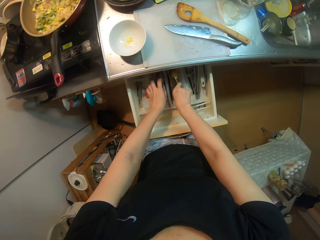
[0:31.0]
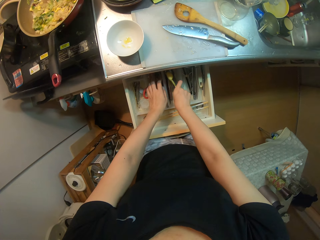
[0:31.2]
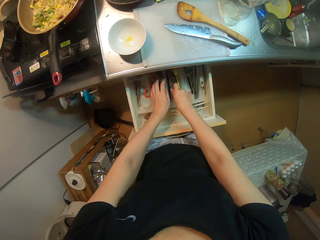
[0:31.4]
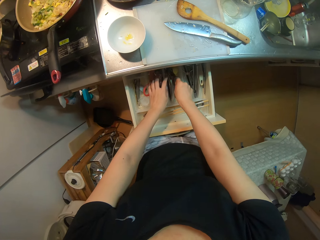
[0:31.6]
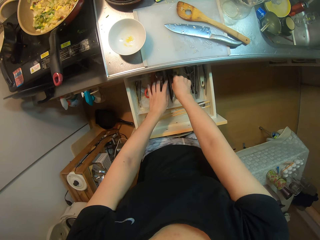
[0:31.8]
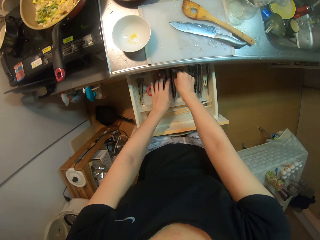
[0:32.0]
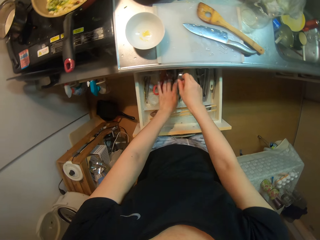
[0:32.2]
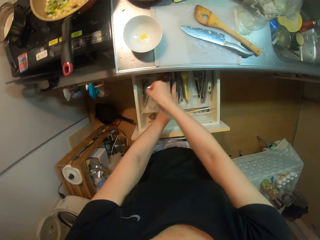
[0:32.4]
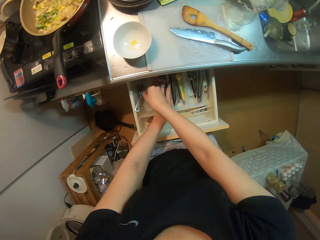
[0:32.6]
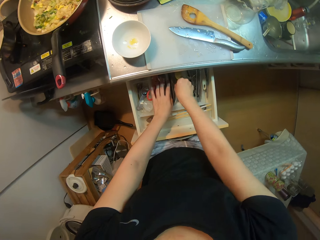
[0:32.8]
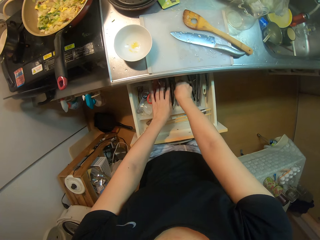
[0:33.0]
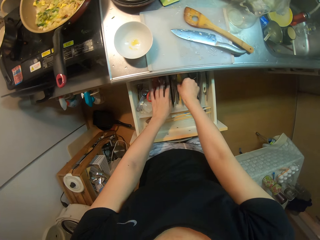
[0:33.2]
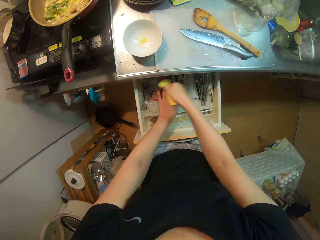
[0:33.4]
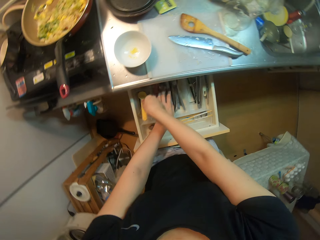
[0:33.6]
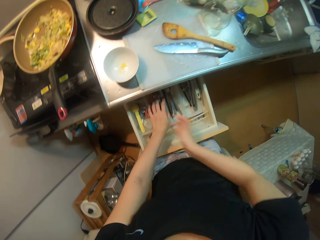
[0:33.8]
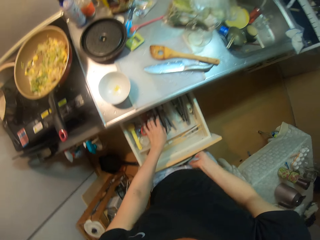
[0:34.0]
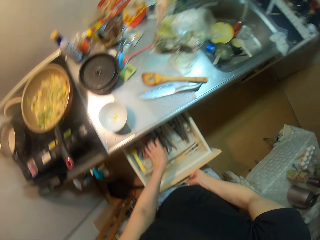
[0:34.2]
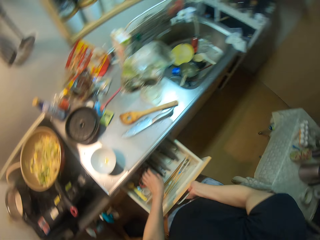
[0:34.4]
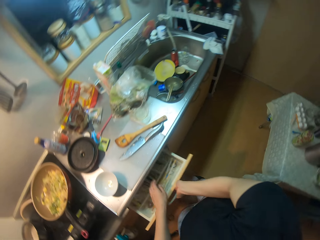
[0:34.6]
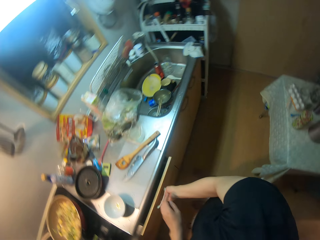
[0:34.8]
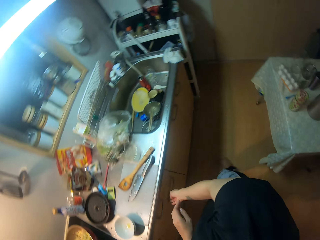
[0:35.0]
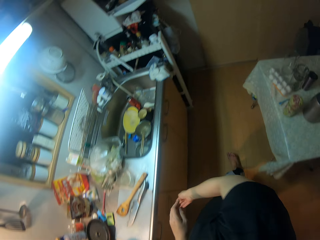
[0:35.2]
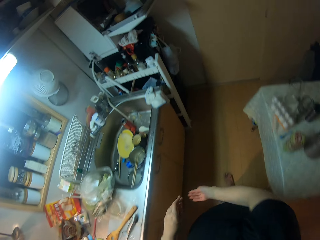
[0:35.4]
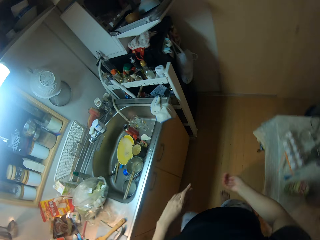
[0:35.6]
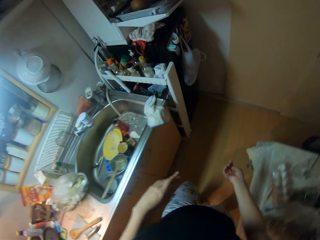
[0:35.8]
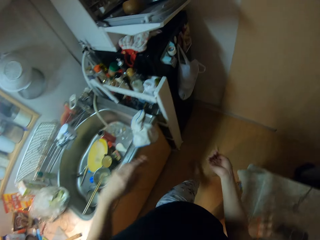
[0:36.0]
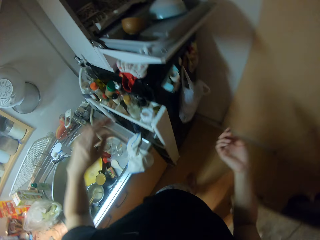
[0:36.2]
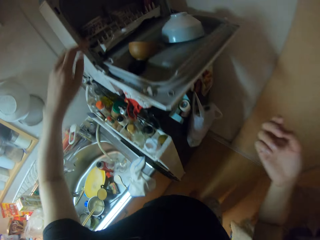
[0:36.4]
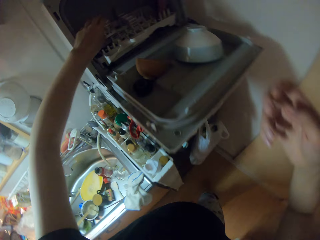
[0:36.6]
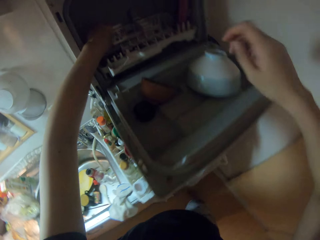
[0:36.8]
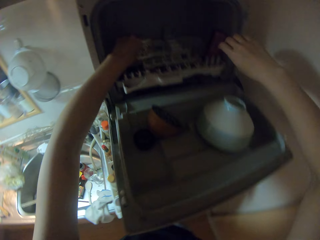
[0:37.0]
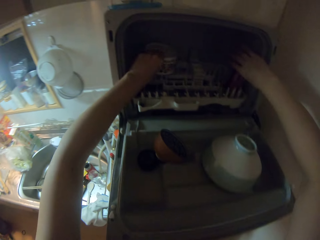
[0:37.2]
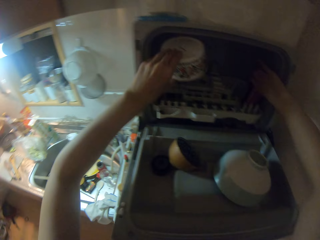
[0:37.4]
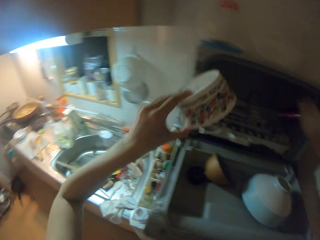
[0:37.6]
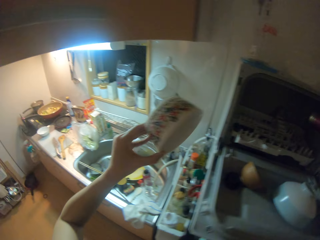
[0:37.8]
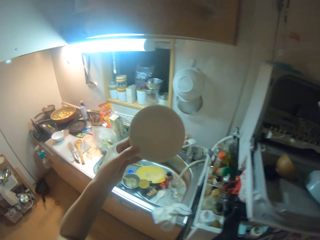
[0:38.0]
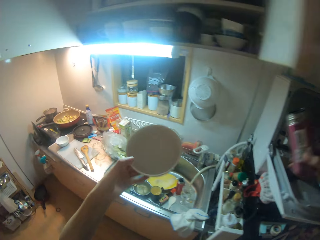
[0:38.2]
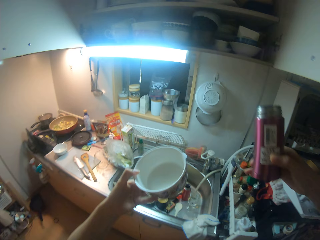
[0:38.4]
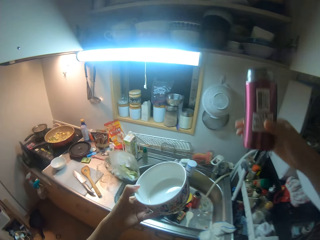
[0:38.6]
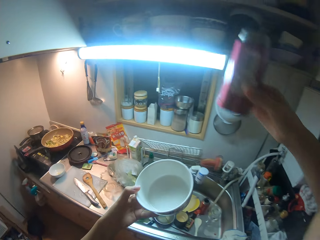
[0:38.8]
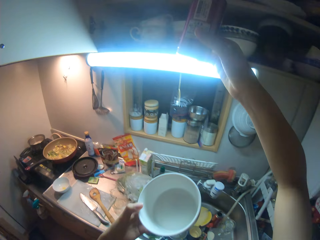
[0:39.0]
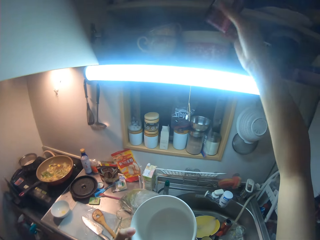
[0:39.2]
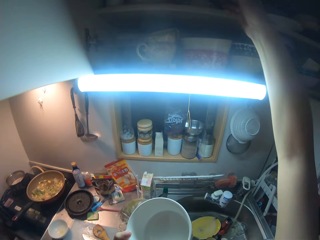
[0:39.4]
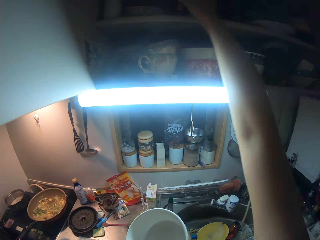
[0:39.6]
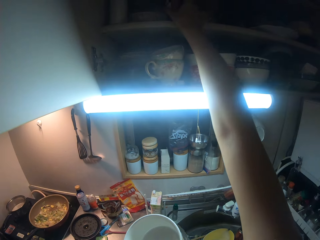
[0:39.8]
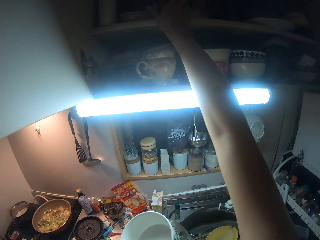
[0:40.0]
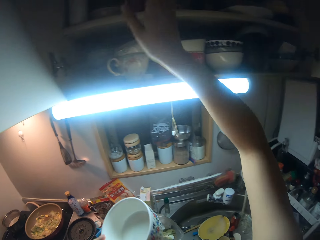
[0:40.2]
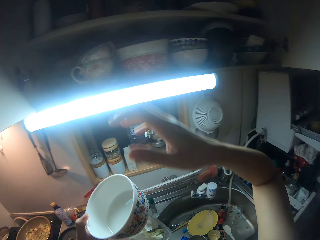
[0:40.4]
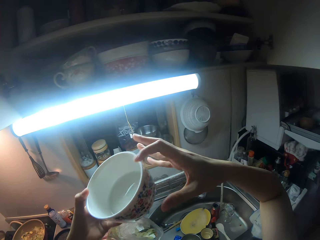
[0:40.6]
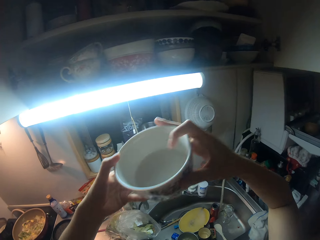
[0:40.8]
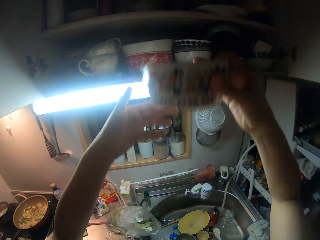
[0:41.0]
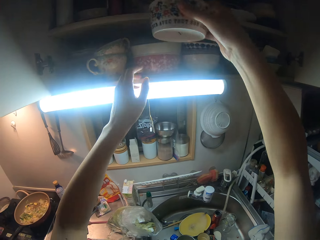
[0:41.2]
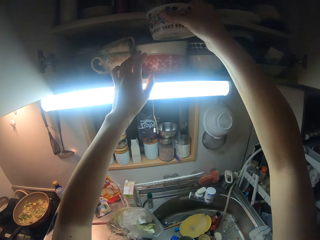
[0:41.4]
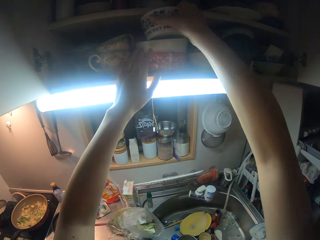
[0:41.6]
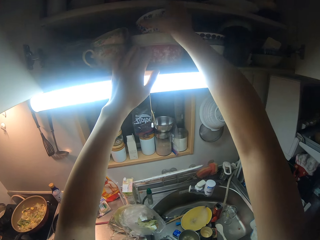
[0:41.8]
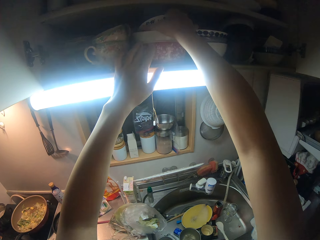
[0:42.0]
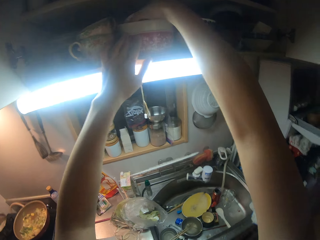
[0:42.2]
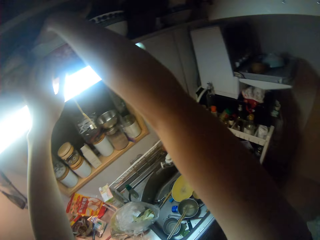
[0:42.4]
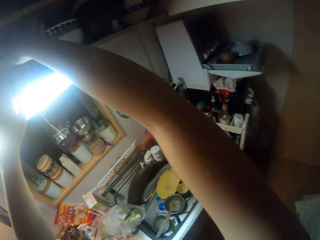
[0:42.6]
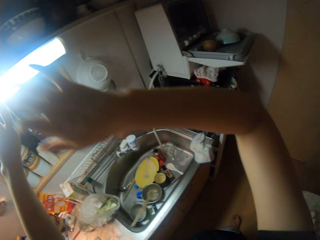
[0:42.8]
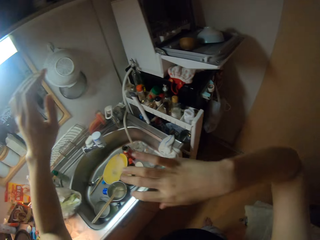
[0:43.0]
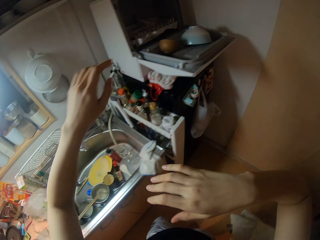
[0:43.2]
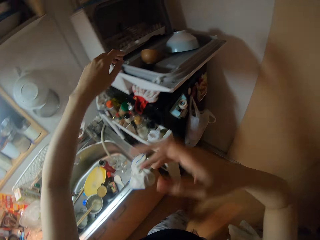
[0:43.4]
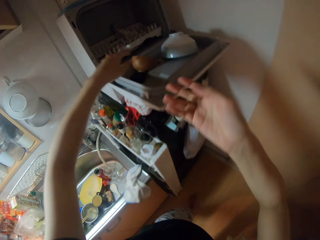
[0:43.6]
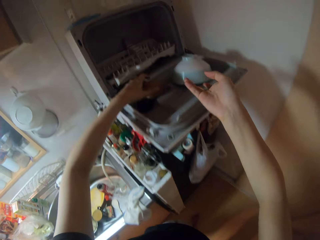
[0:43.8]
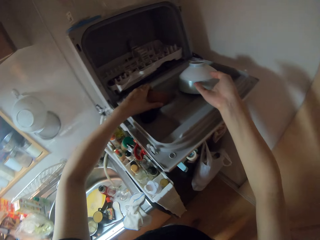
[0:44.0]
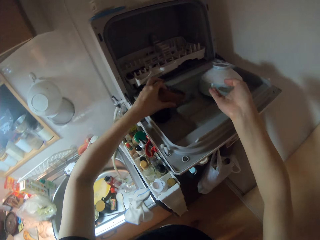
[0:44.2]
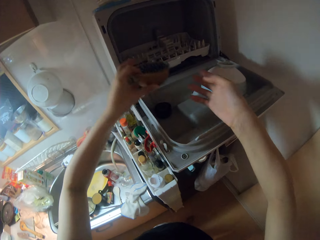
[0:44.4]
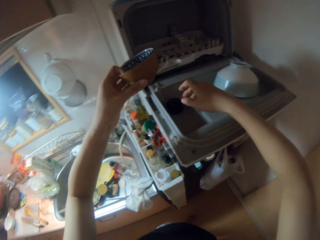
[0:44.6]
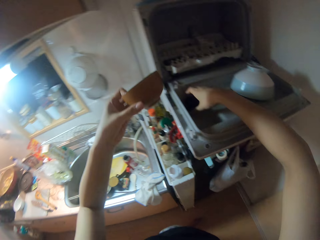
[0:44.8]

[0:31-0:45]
The camera wearer picks the scoop and drops the scoop. They pick the scoop and drop the scoop. They close the drawer. They move to the washing machine. They remove a bowl from the dishwasher. They move to the cabinet. They remove the travel mug from the dishwasher. They drop the travel mug in the upper kitchen drawer. They drop the bowl in the upper kitchen drawer. They pick the bowl.

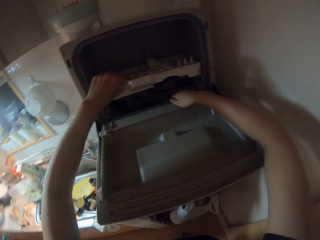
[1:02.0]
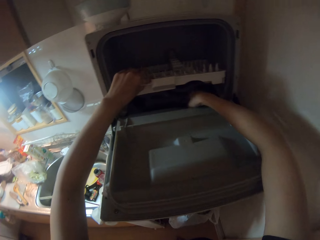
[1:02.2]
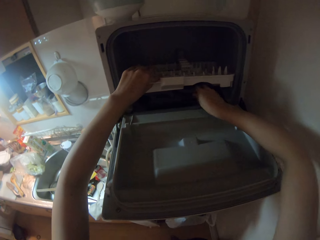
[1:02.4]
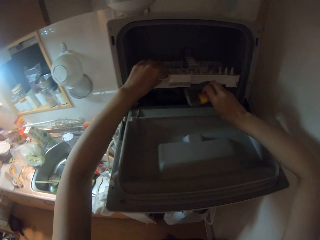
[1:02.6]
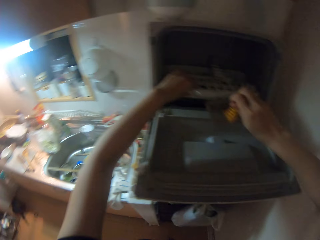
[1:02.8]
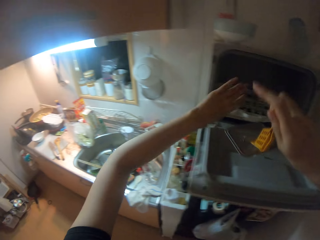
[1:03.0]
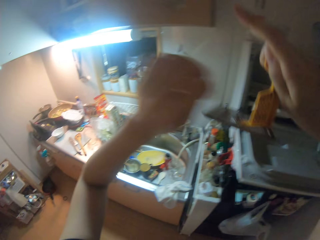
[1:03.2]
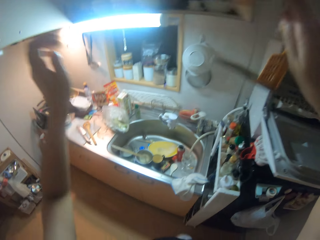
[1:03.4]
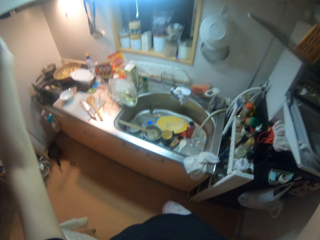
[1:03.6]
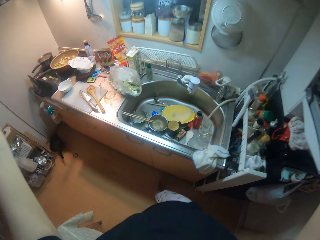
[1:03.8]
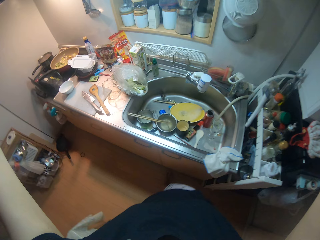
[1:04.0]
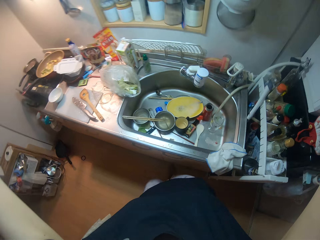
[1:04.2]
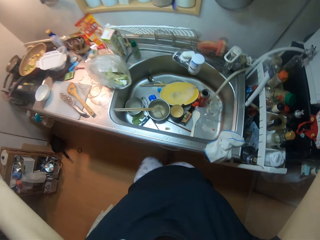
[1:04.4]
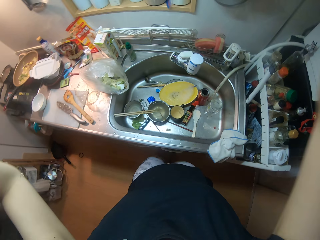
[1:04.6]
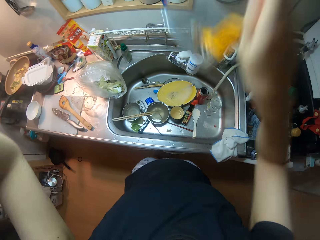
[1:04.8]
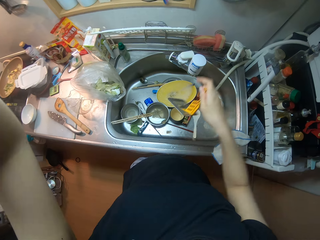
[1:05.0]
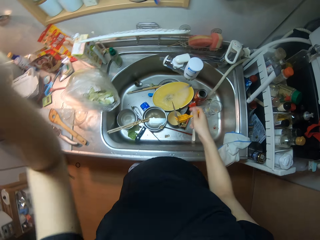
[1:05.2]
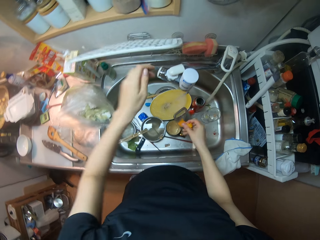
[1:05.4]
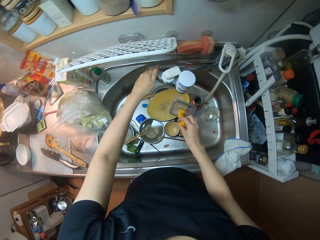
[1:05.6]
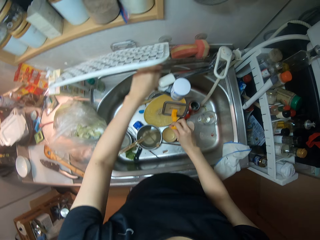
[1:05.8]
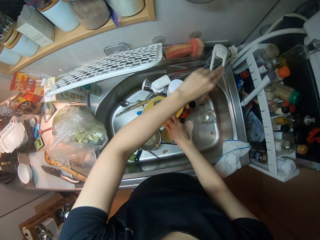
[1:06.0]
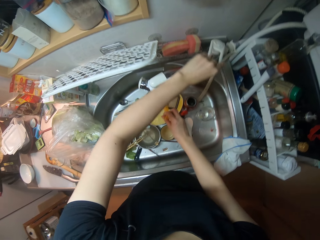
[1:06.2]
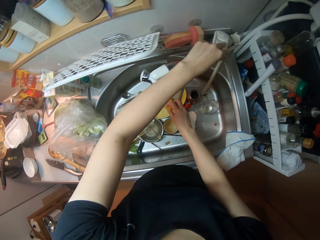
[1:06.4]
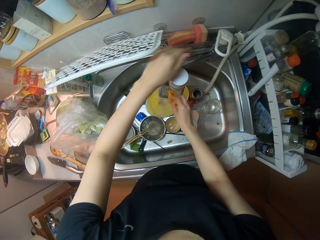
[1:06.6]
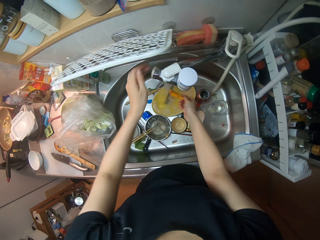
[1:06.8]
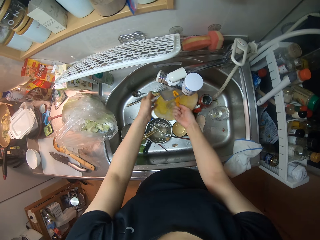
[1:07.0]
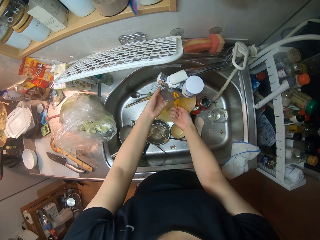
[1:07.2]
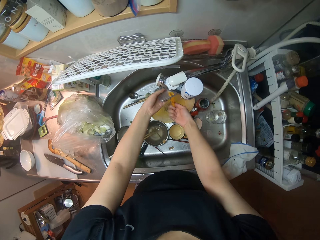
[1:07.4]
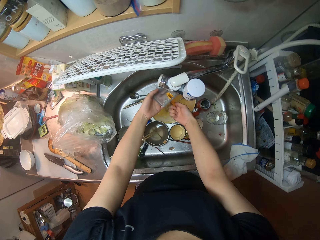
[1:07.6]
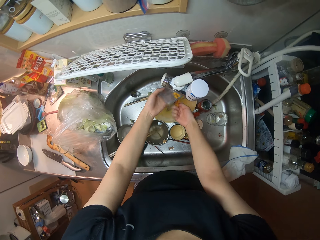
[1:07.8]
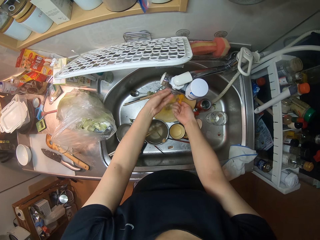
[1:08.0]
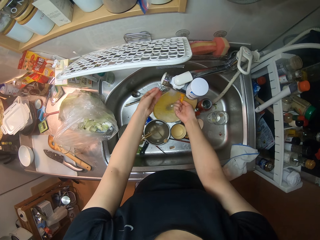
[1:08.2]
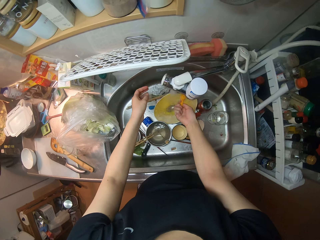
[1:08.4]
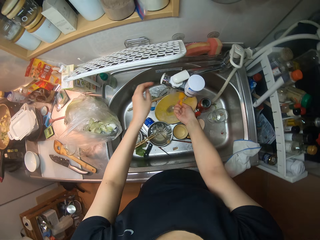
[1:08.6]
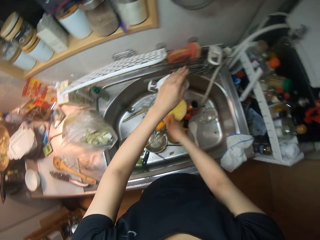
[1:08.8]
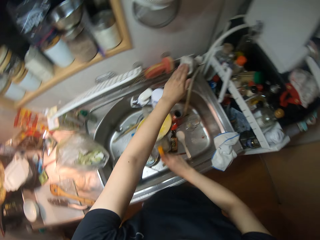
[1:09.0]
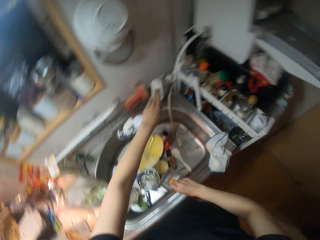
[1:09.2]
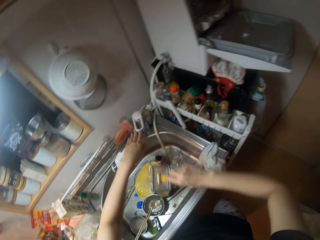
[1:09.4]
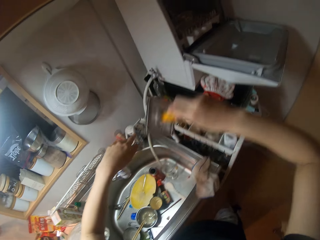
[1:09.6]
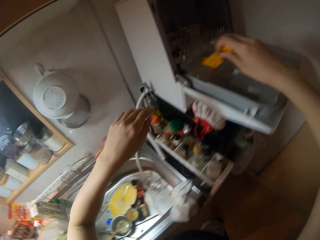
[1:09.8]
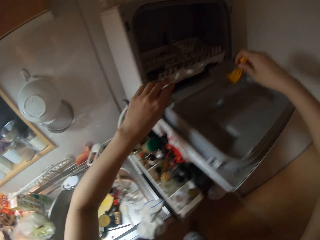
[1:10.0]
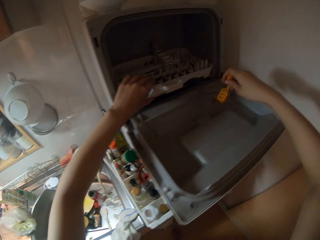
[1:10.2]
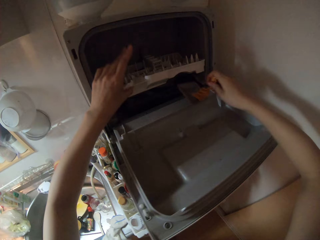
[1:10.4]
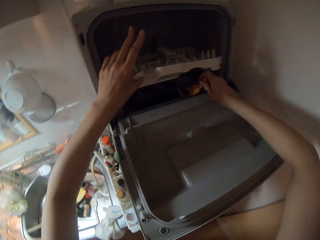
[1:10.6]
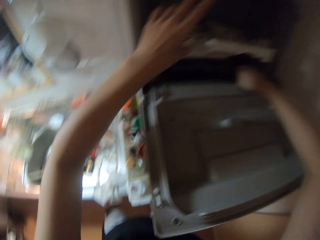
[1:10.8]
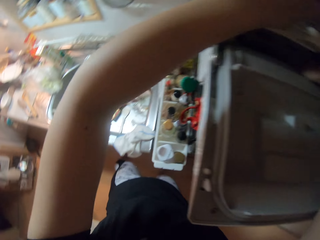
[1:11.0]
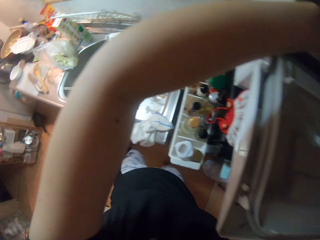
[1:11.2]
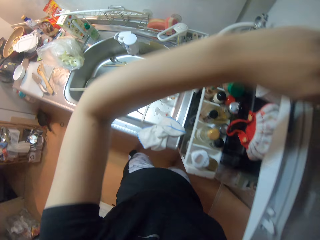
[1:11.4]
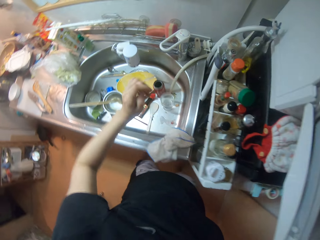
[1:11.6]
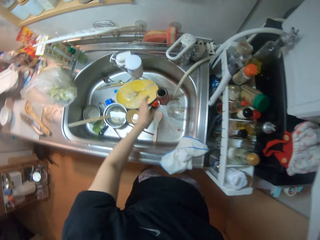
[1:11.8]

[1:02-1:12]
The camera wearer lifts the tray. They remove a spoon or metal presser from the dishwasher. They move to the counter. They close the cabinet. They open the water tap. They rinse the presser. They close the water tap. They lift the tray. They drop the presser back into the dishwasher.
